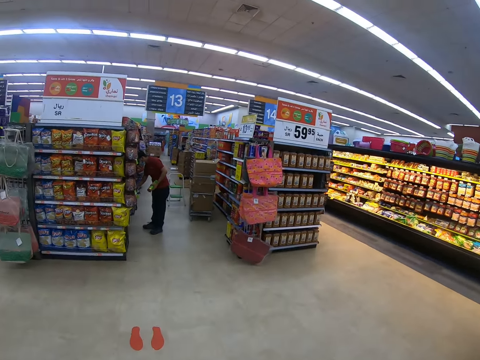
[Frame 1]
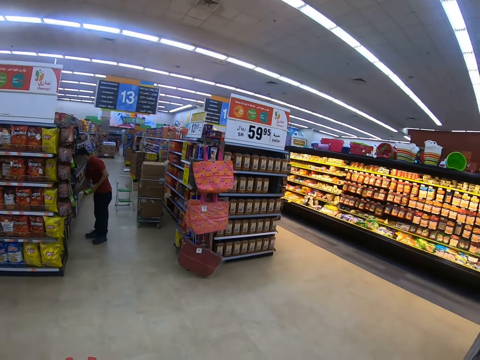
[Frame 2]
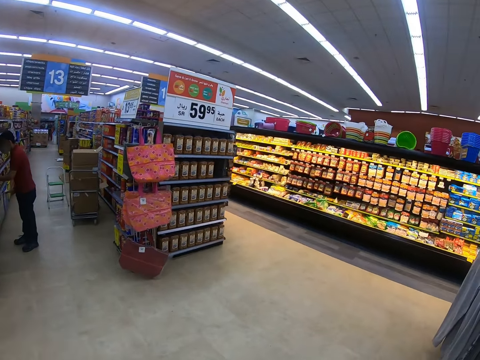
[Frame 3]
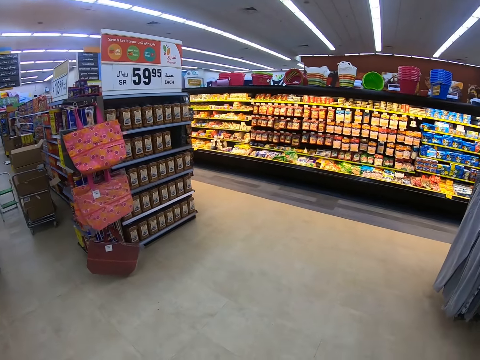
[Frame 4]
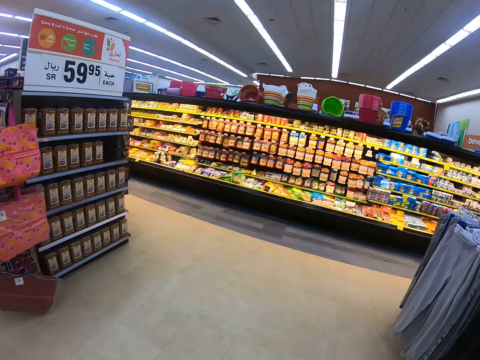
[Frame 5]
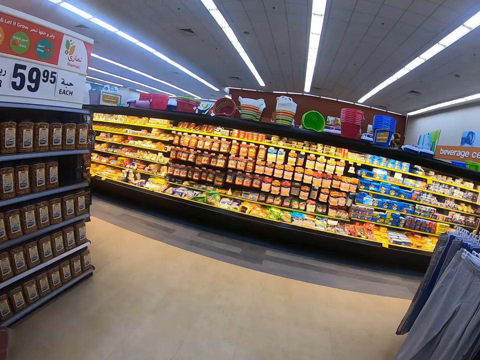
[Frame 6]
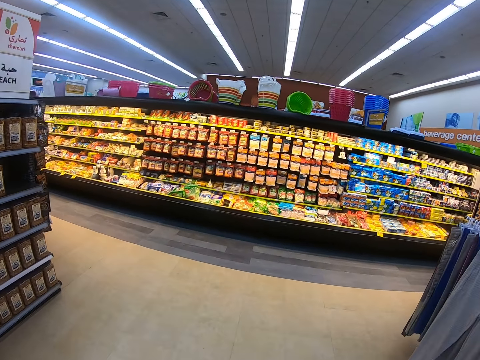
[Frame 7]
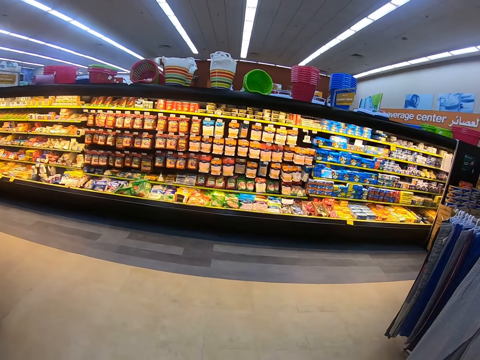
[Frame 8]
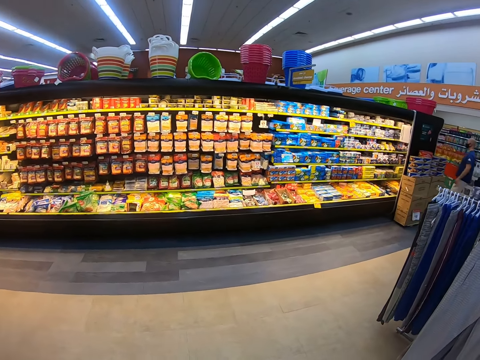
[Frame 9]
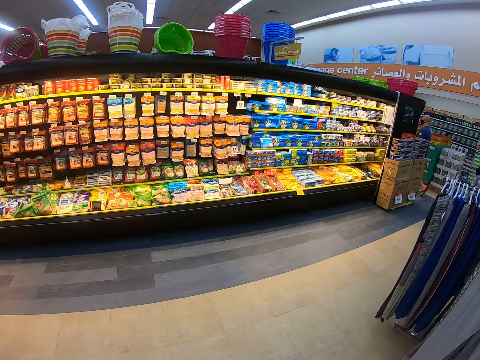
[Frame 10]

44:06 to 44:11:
The camera wearer walks around the supermarket.

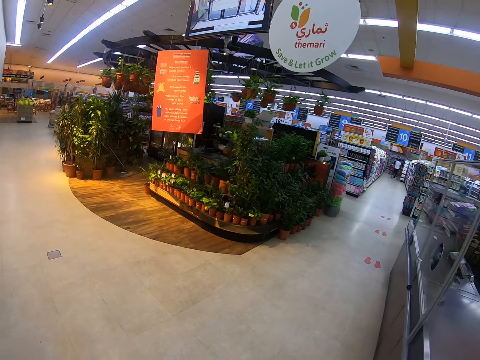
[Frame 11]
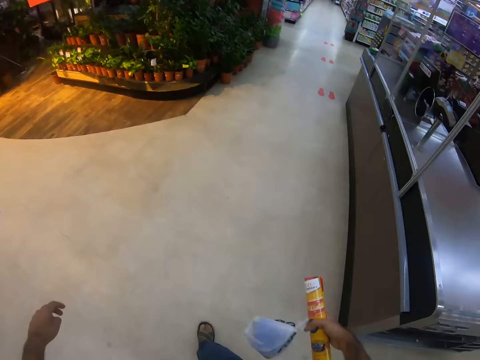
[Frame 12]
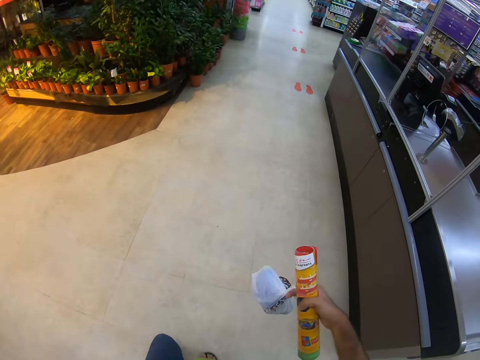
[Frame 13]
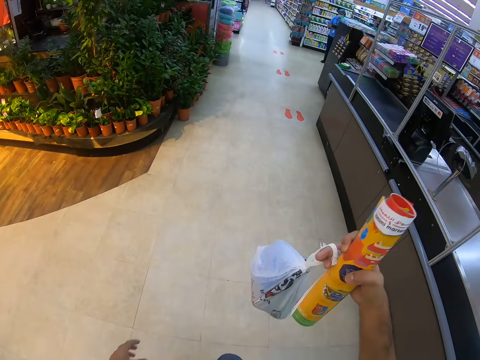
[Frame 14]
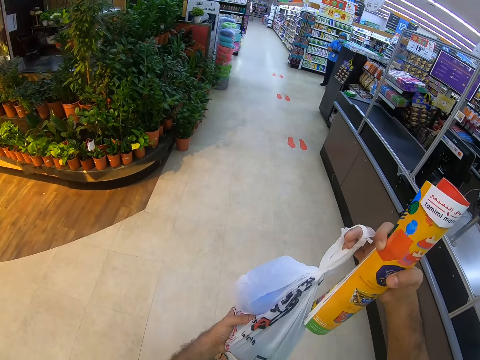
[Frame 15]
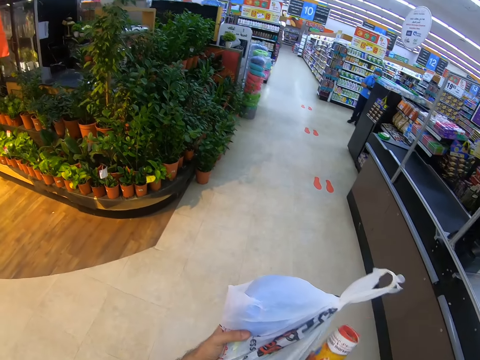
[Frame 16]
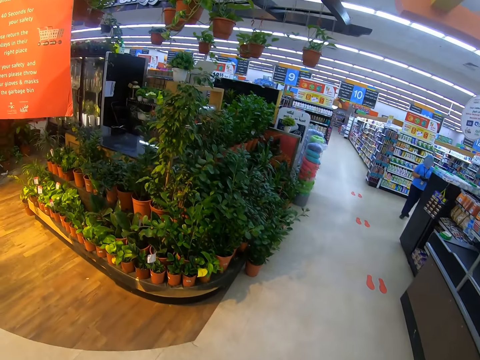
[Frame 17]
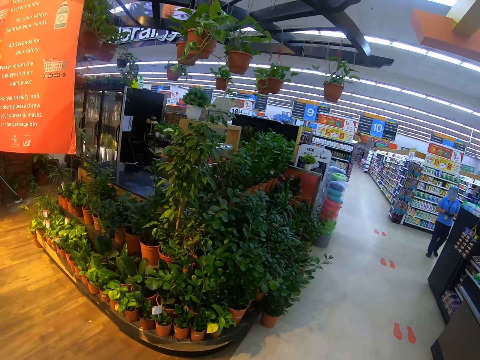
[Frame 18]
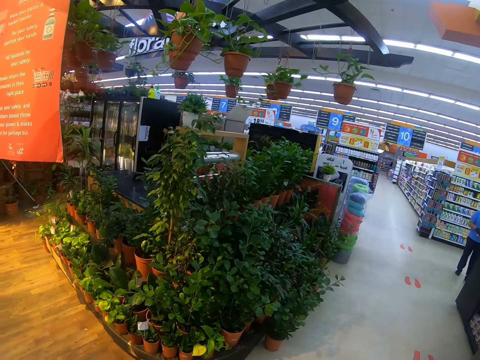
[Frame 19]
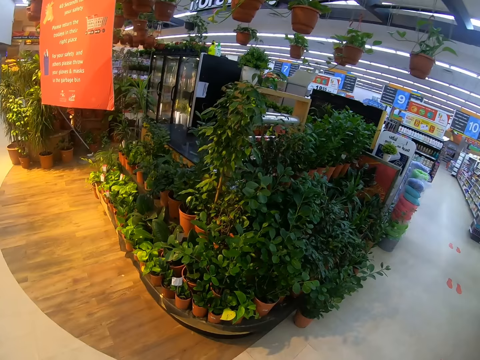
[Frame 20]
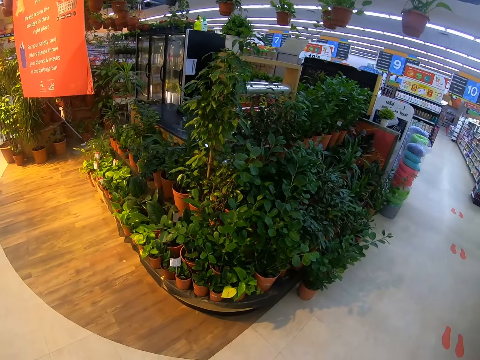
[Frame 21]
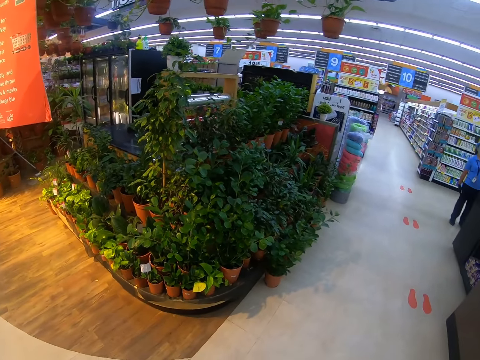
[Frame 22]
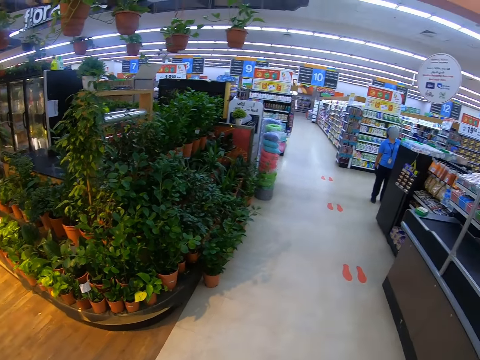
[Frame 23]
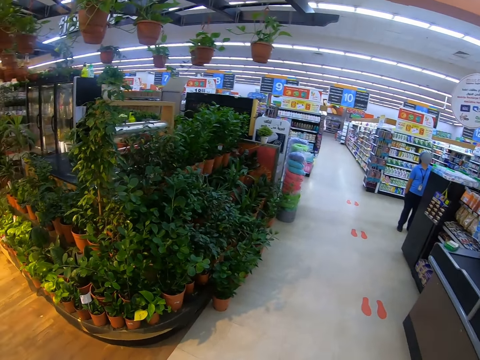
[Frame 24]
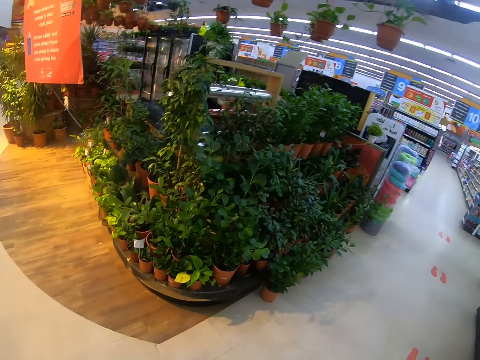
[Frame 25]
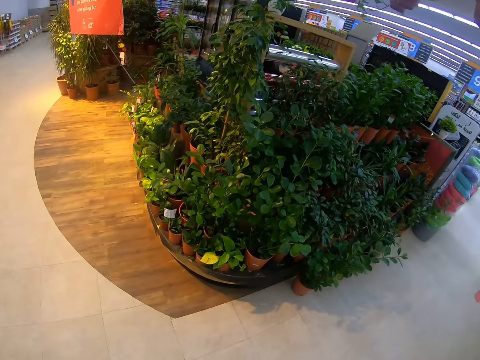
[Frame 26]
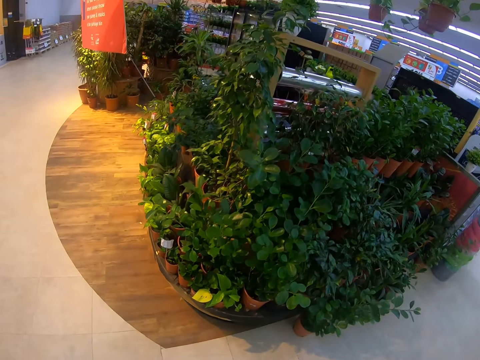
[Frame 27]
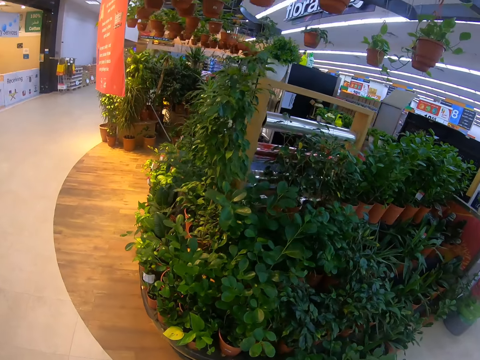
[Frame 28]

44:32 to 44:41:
The camera wearer checks a paper bag in hand. They look around.

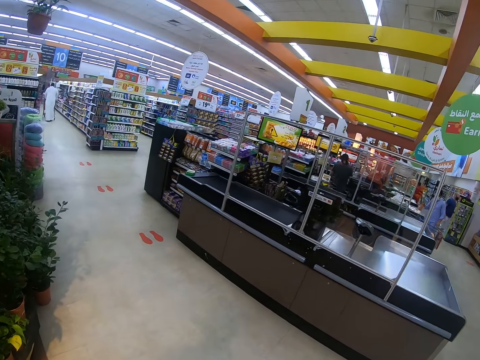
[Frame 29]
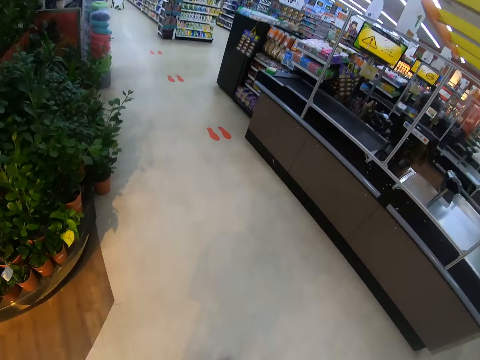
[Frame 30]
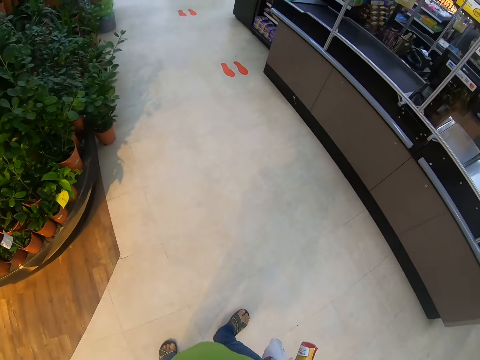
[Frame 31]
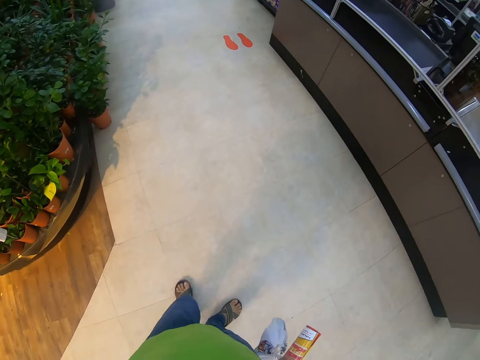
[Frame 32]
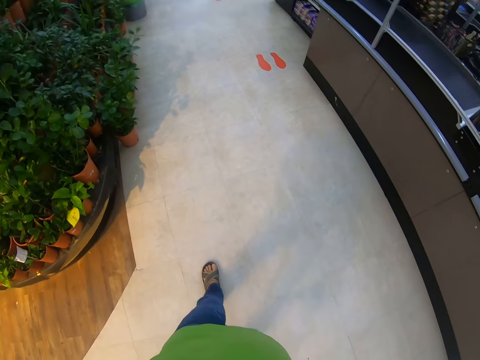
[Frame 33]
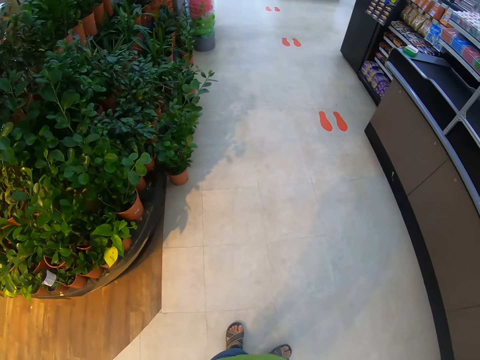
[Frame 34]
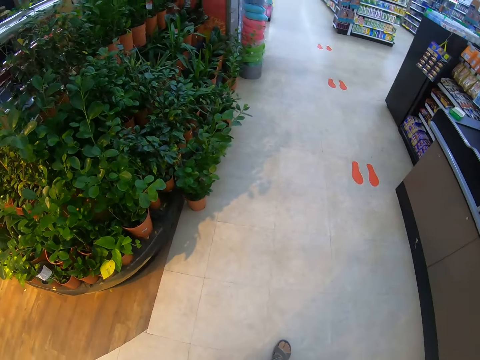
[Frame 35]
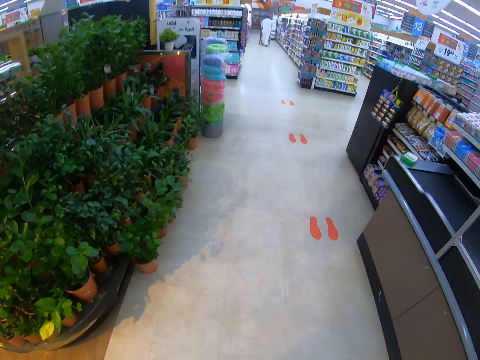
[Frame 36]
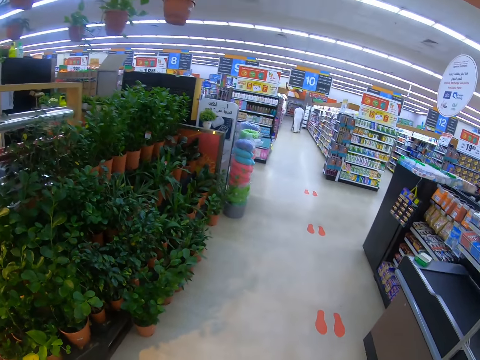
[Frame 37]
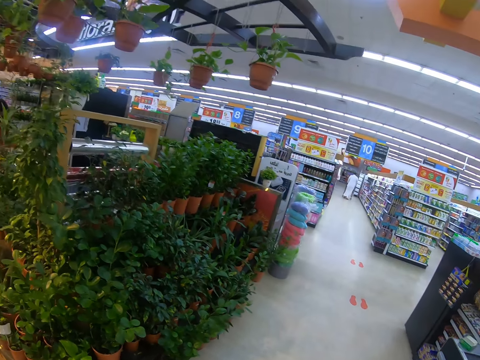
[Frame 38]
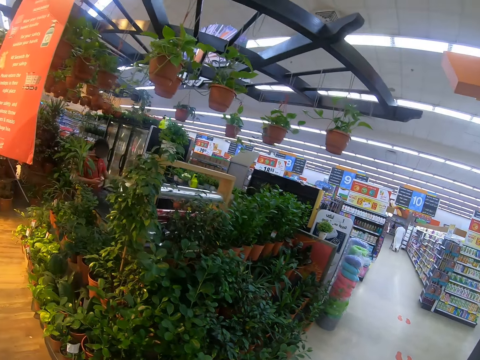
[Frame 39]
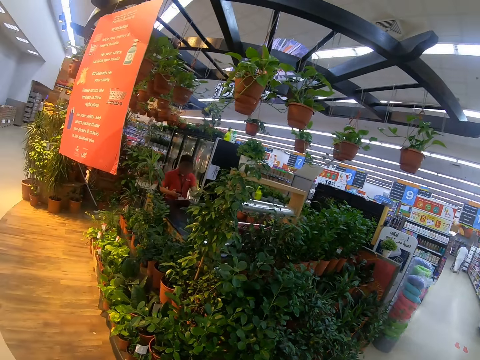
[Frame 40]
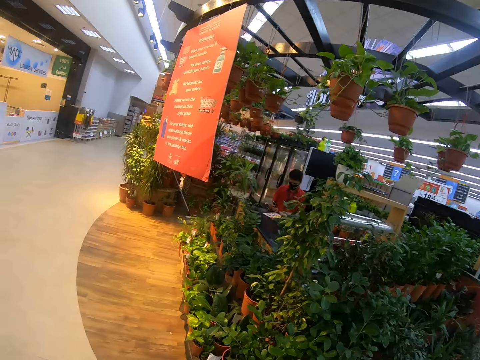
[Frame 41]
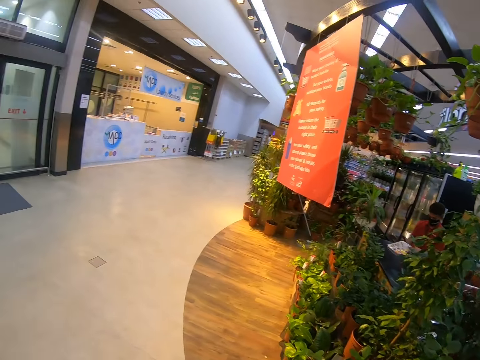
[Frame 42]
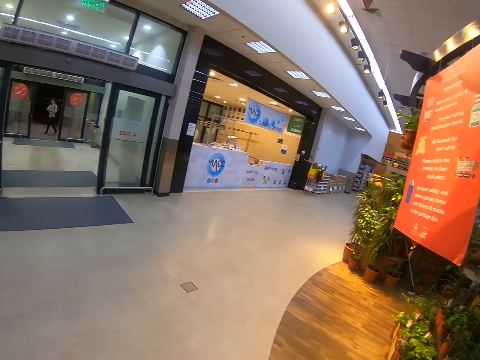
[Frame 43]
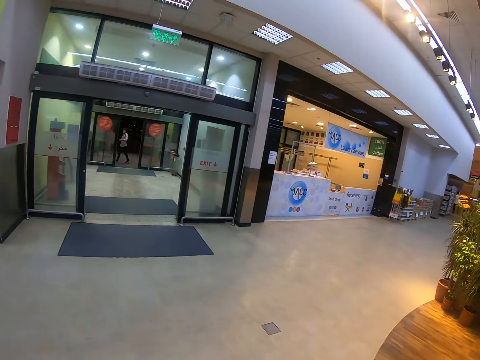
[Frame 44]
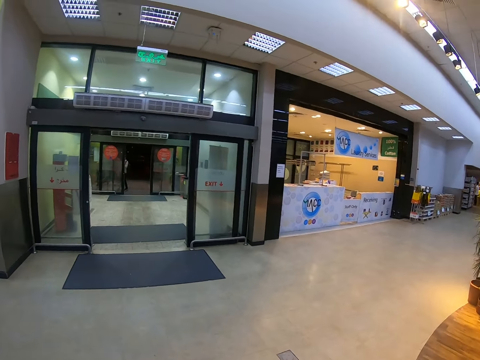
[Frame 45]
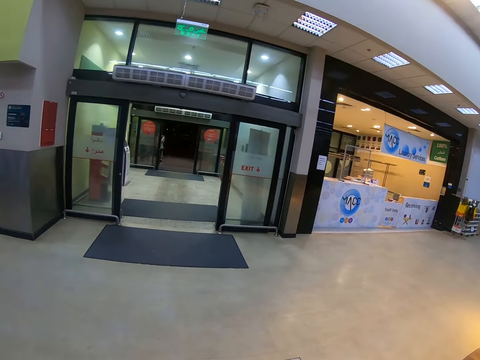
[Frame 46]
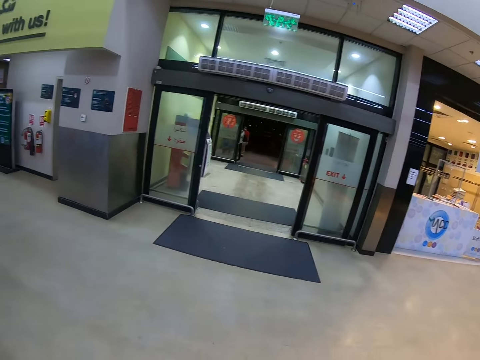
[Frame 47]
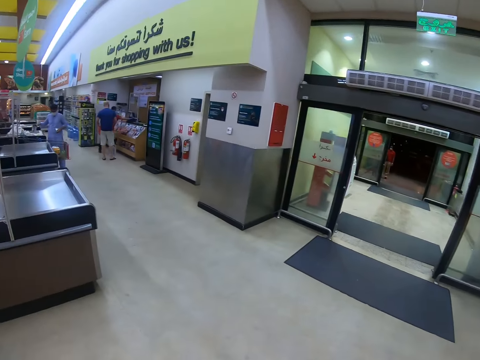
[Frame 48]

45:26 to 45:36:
The camera wearer walks in a supermarket. They look around.

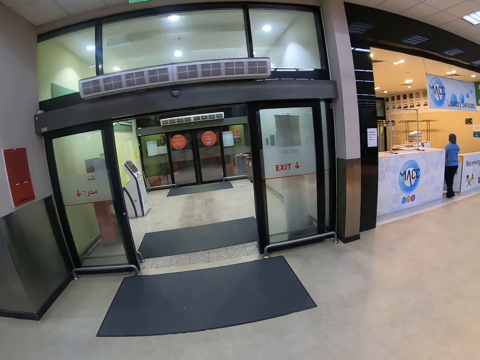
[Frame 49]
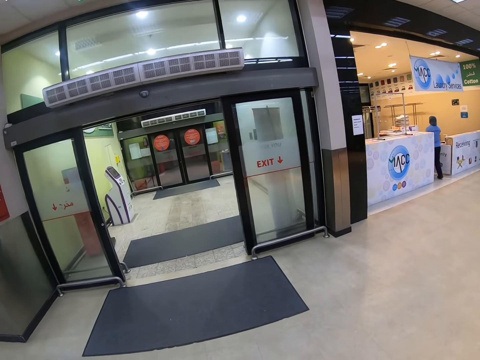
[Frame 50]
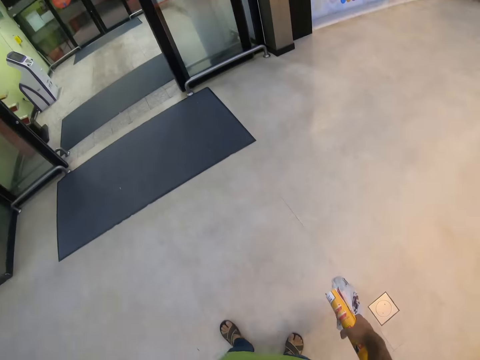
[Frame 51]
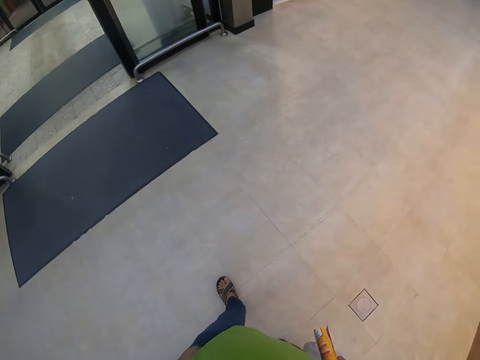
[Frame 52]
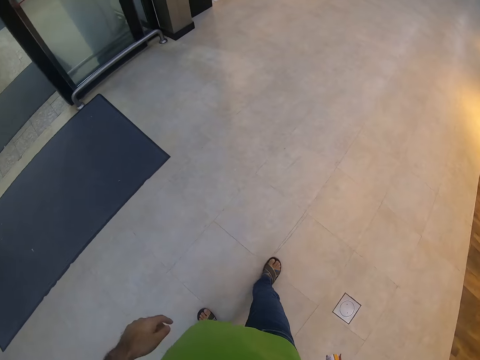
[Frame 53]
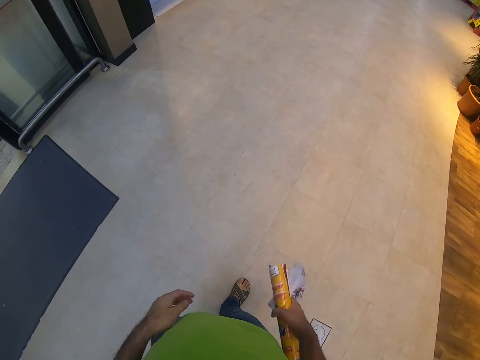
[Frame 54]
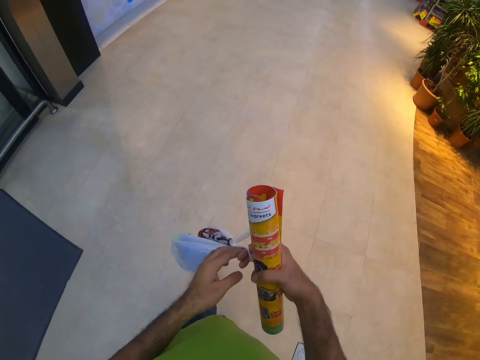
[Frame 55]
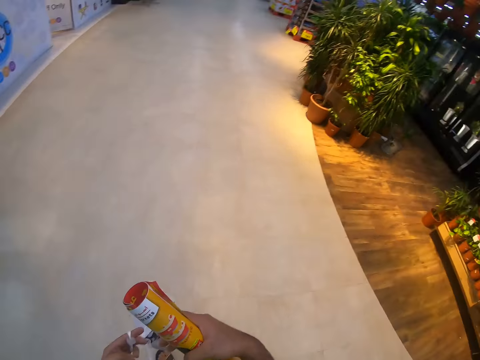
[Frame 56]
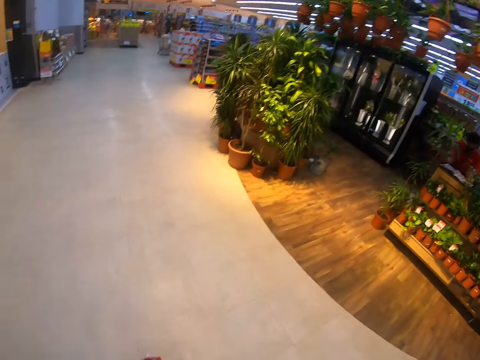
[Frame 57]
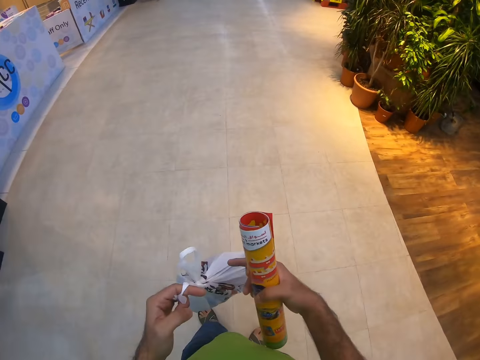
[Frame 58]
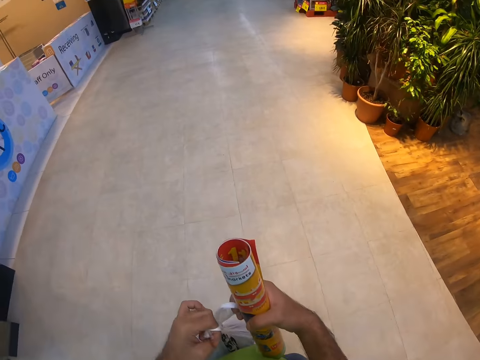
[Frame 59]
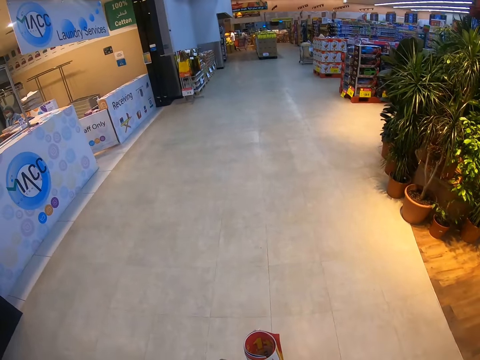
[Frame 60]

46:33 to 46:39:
The camera wearer walks in a supermarket. They exchange a paper bag to the left hand. They exchange the paper bag to the right hand.
